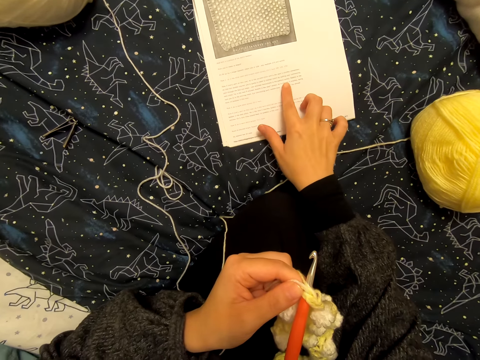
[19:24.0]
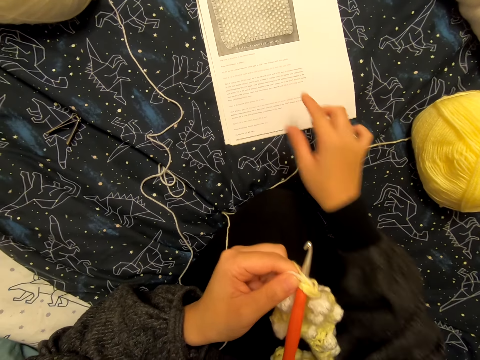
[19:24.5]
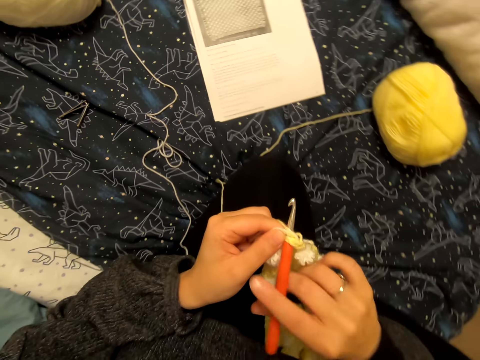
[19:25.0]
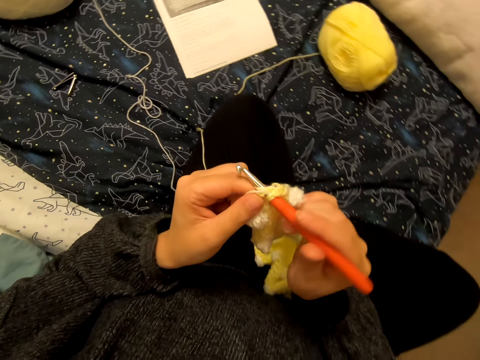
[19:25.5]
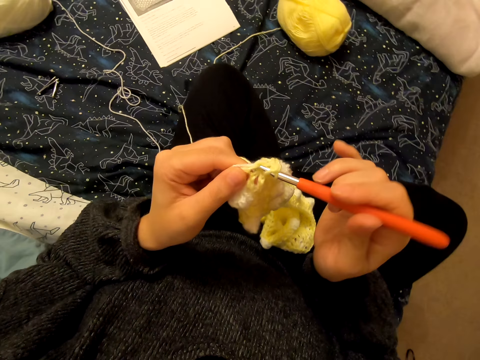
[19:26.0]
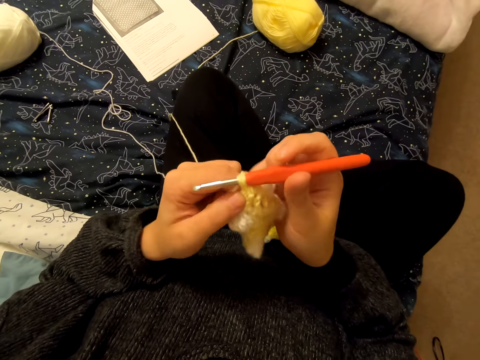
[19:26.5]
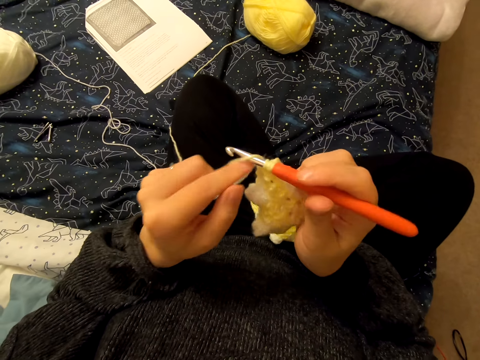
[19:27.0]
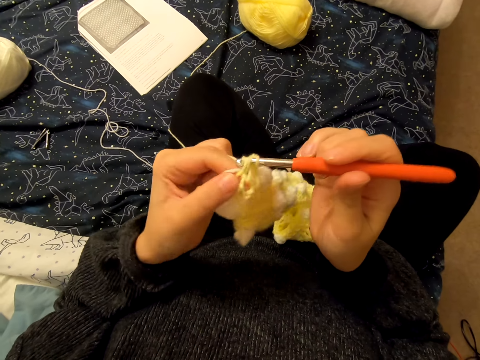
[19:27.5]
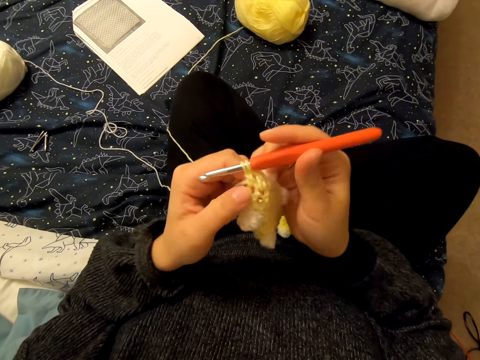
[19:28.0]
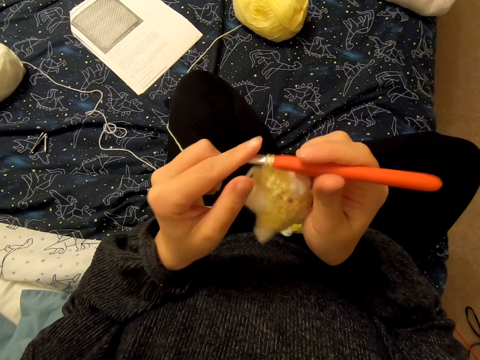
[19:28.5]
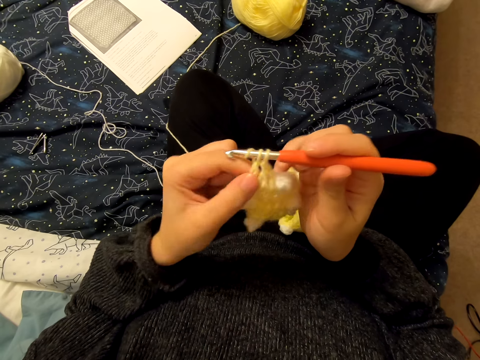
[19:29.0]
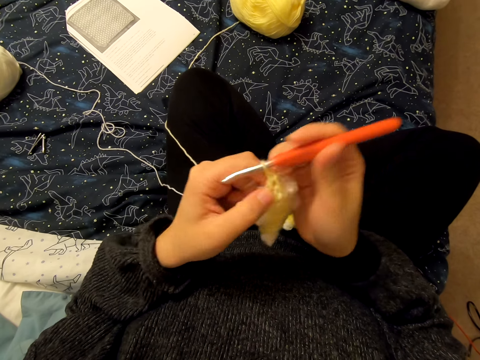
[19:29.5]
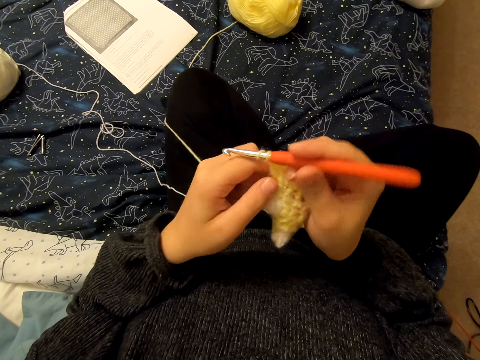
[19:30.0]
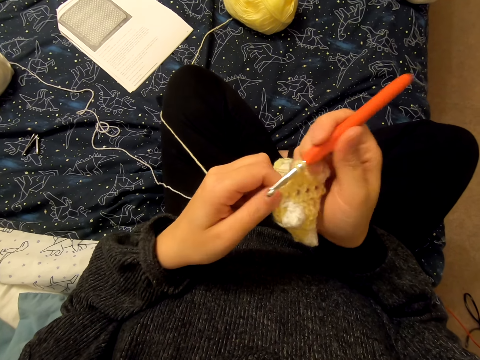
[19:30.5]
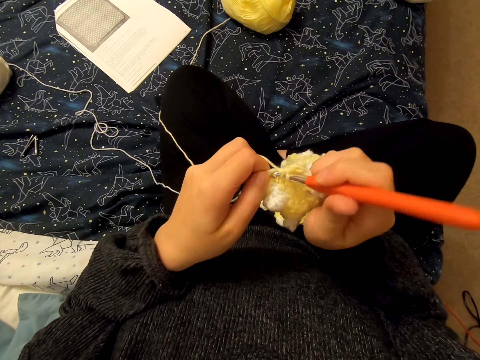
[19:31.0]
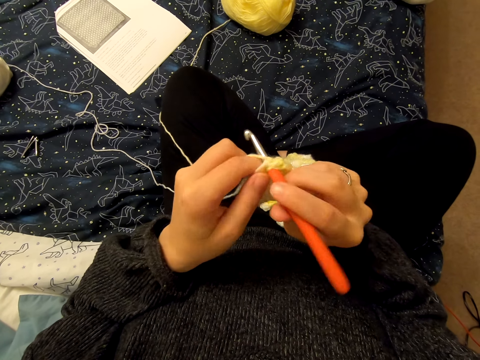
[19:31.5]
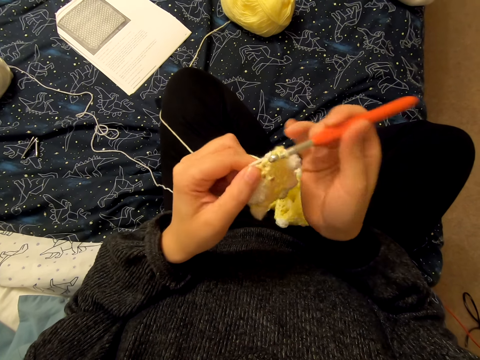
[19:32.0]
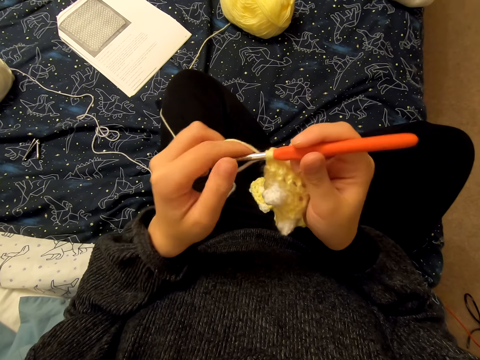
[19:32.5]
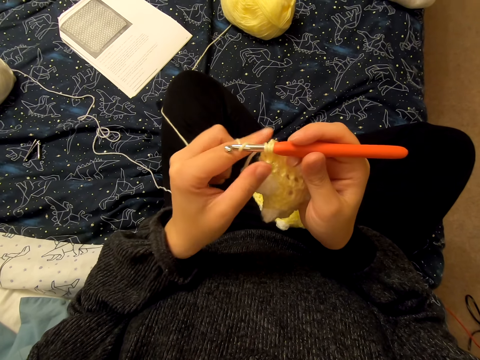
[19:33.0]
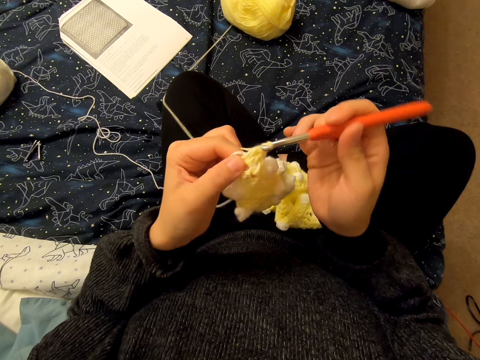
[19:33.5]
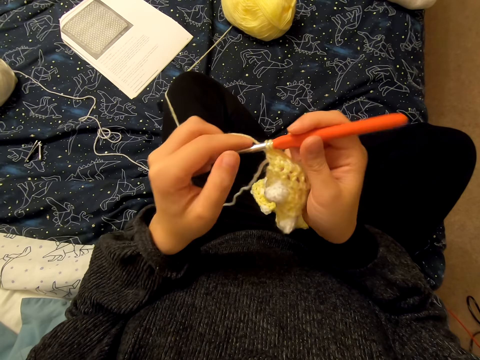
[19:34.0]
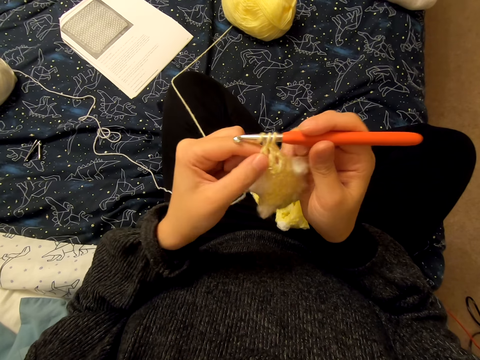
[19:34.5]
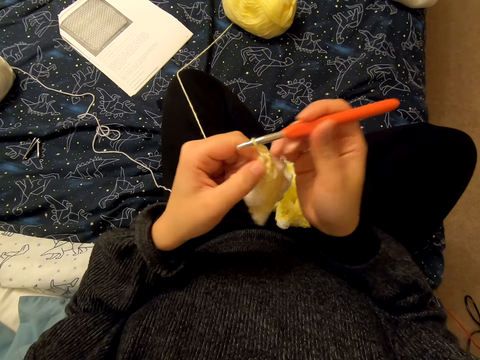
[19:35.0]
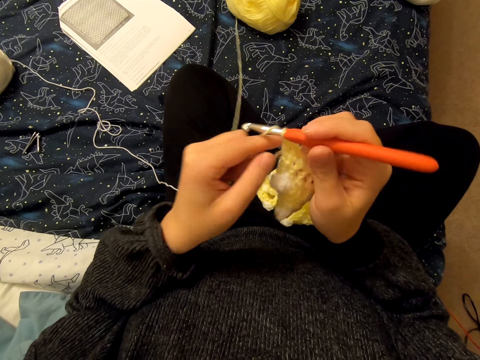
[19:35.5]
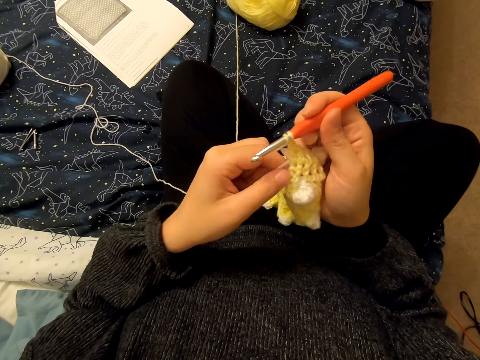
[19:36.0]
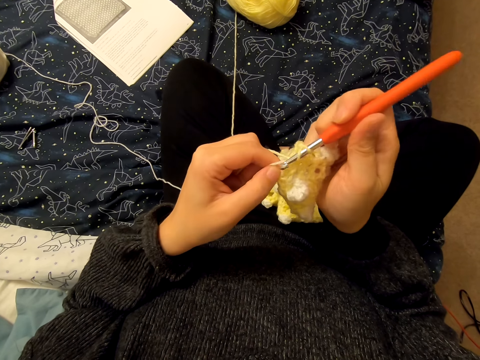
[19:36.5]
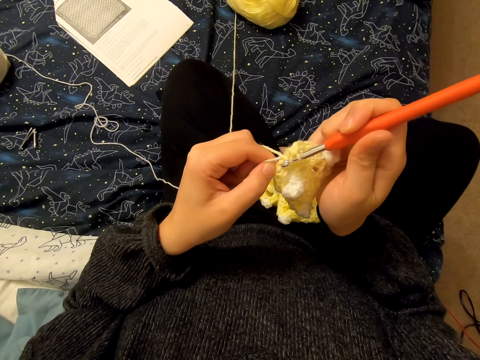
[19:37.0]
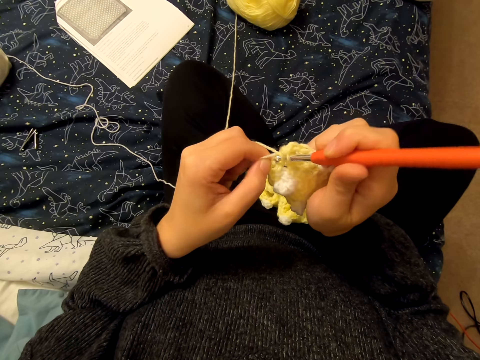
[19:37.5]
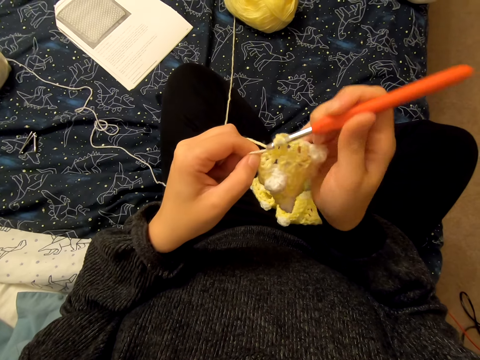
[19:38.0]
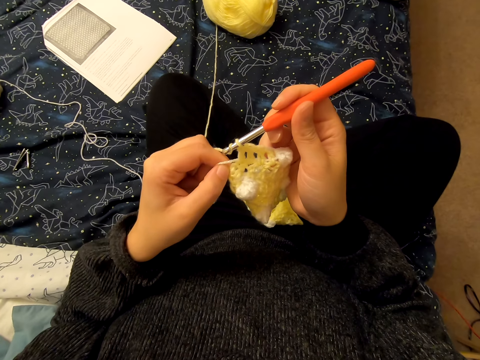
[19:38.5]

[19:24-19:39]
The camera wearer holds a paper with her hand. She reads the manual. She holds the knitting needle. She knits a cloth or fabric with the knitting needle. She loops a yarn on the knitting needle and knits the fabric. She loops the yarn on the knitting needle and knits the fabric. She loops the yarn on the knitting needle and knits the fabric. She loops the yarn on the knitting needle and knits the fabric. She loops the yarn on the knitting needle and knits the fabric. She loops the yarn on the knitting needle.

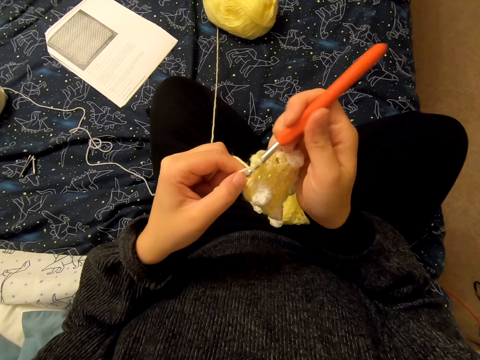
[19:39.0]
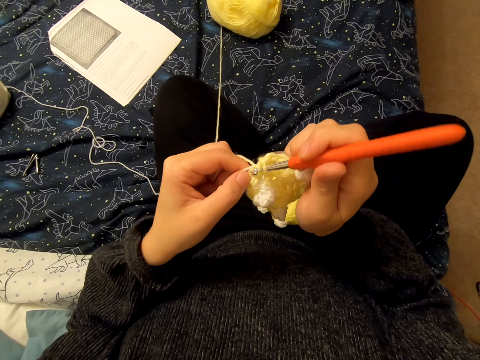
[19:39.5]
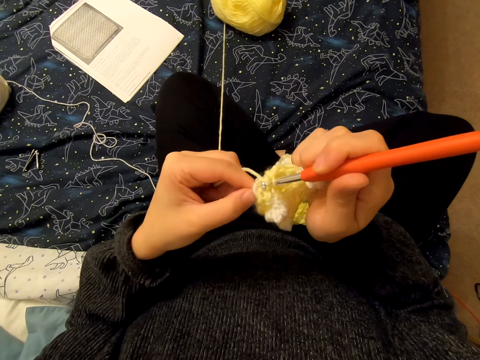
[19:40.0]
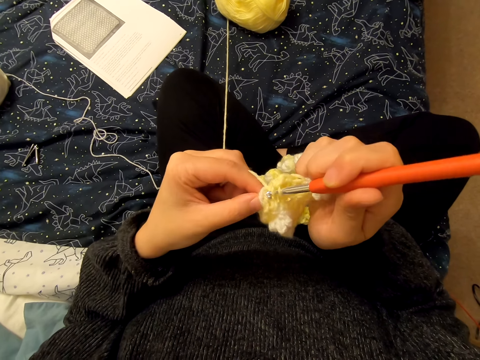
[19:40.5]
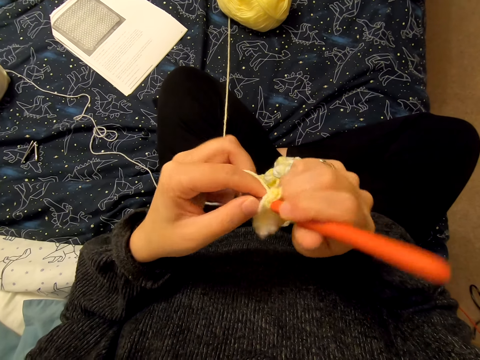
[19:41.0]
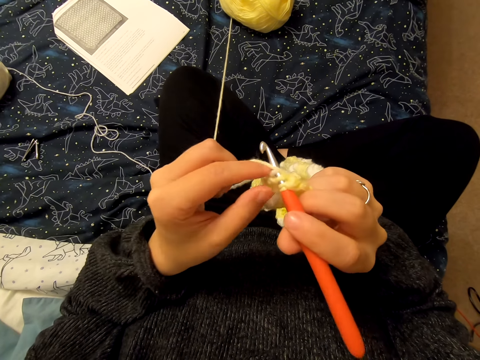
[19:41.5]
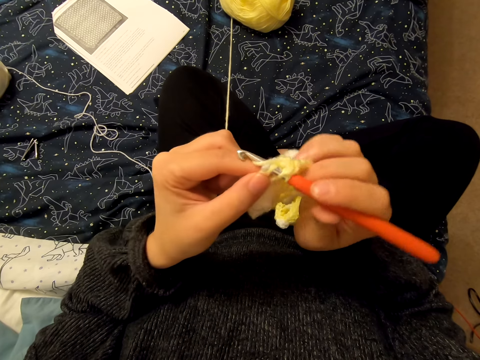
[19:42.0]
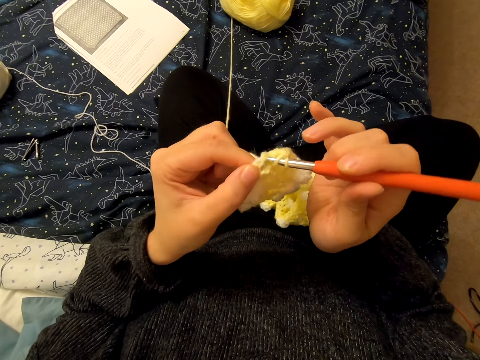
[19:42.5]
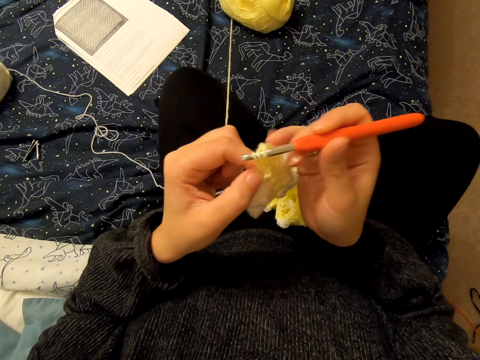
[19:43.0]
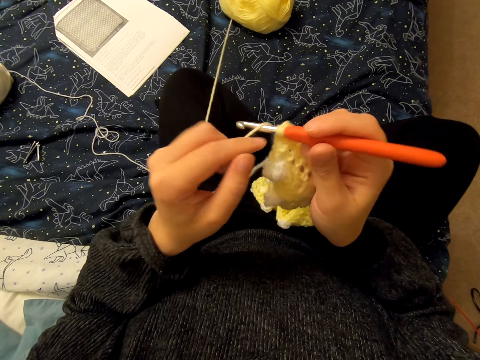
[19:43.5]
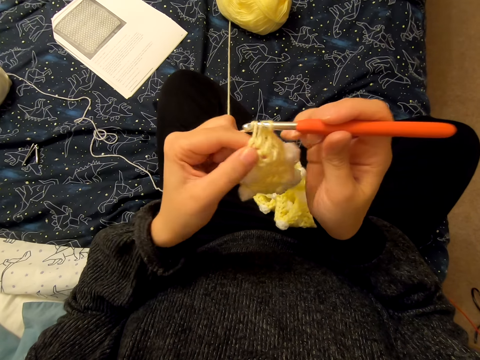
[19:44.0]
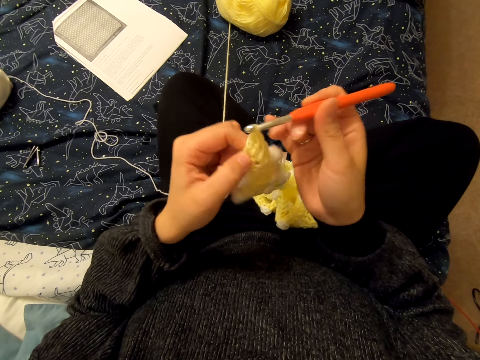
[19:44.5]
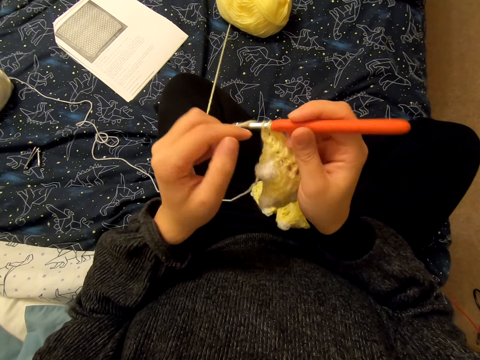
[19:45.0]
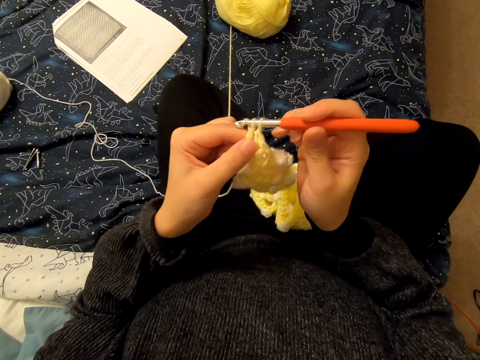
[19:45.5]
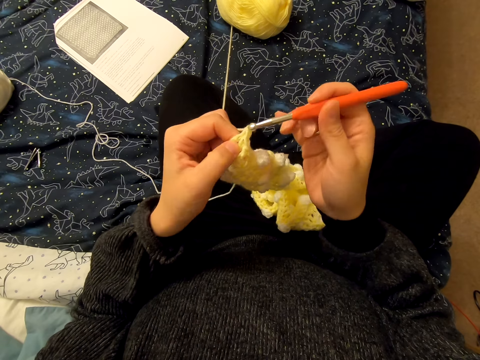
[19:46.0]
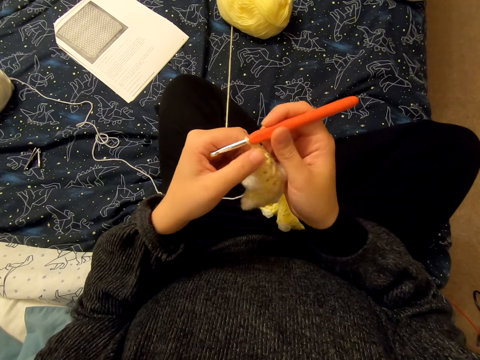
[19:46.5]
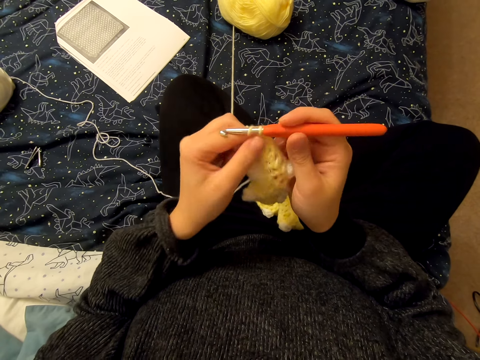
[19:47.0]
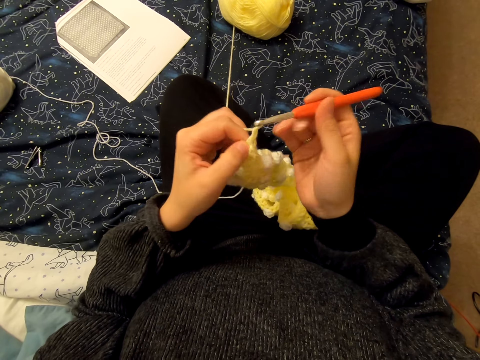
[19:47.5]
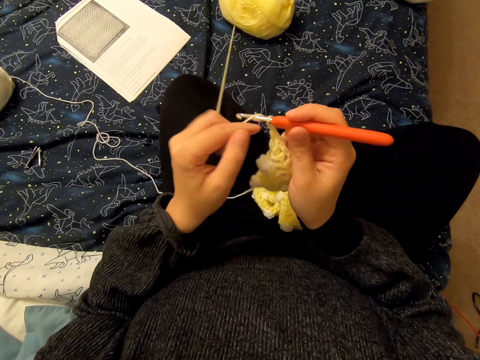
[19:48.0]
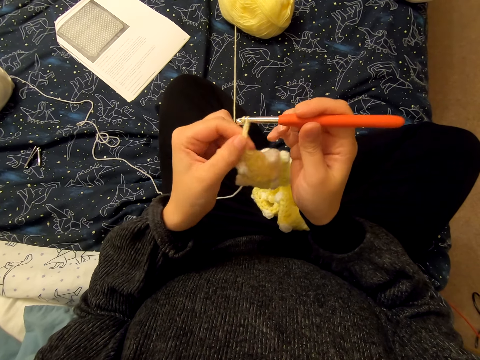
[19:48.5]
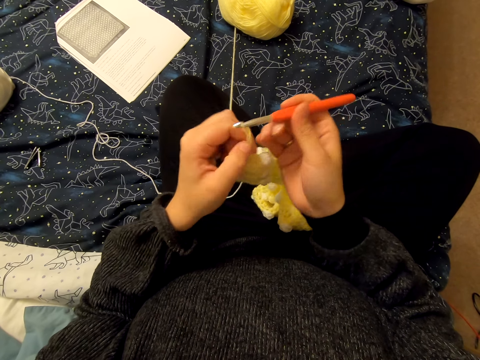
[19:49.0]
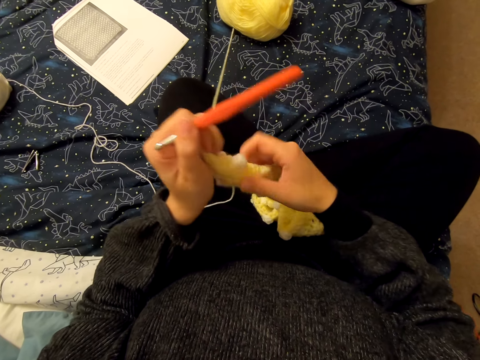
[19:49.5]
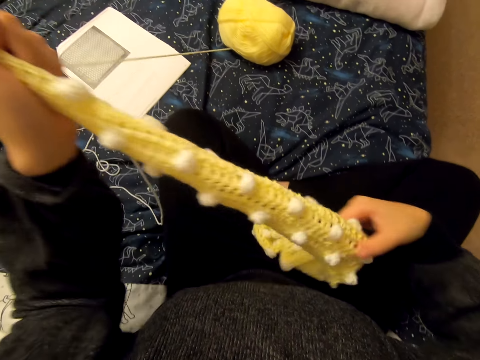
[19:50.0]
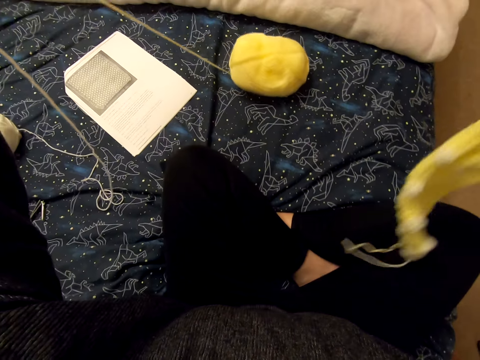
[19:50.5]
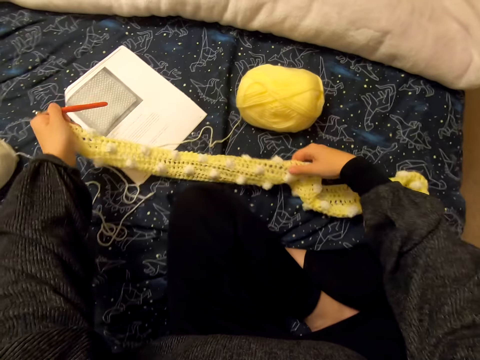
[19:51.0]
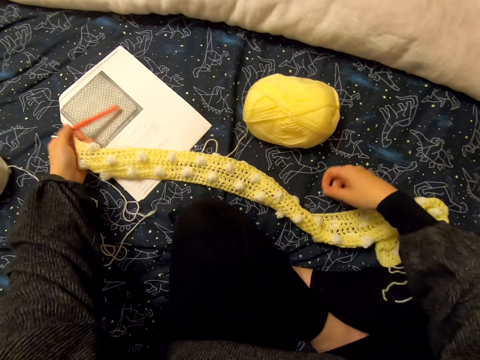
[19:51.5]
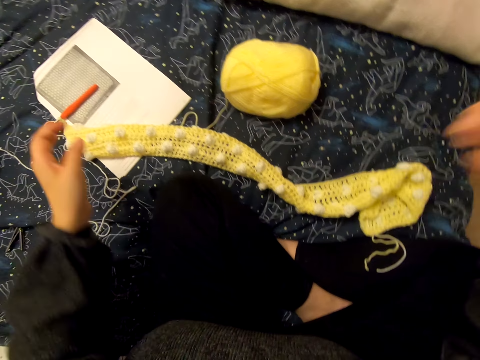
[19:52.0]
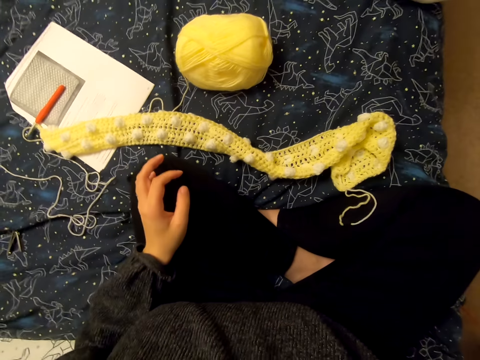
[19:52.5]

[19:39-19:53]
The camera wearer knits the fabric. They loop a yarn on the knitting needle and knit the fabric. They loop the yarn on the knitting needle and knit the fabric. They loop the yarn on the knitting needle and knit the fabric. They loop the yarn on the knitting needle and knit the fabric. They straighten the fabric. They place the fabric on a bed.
